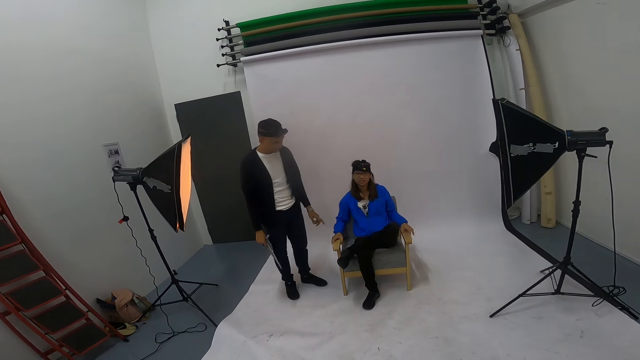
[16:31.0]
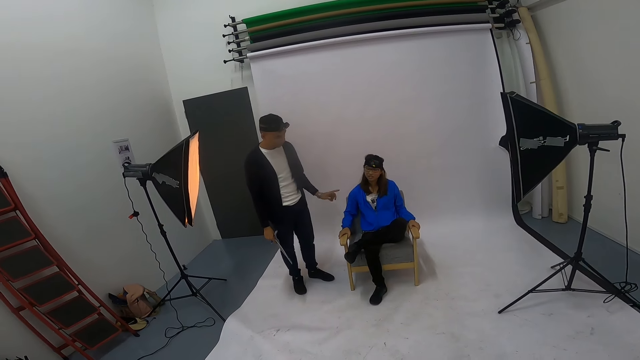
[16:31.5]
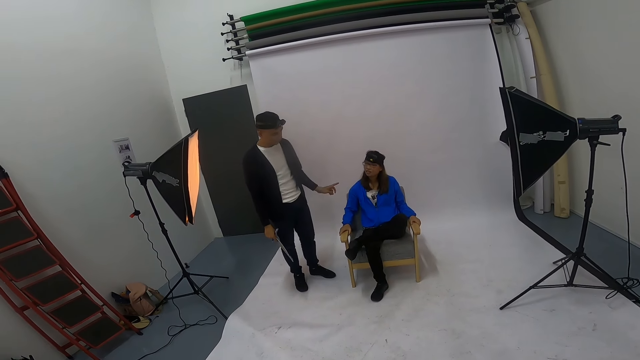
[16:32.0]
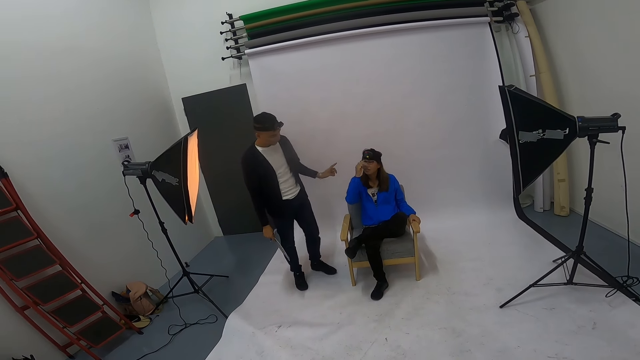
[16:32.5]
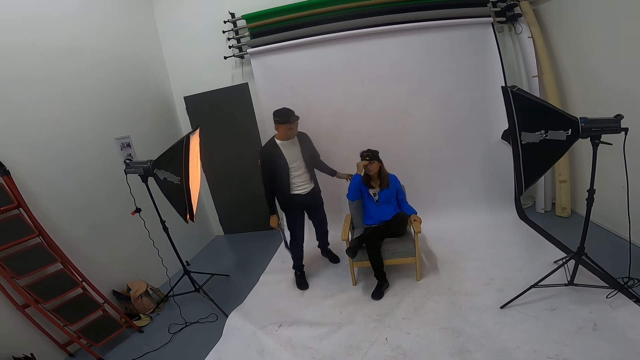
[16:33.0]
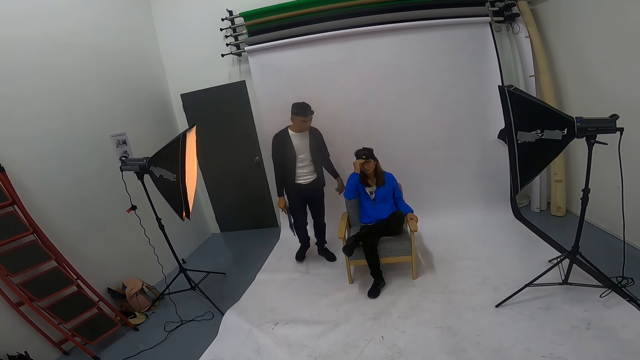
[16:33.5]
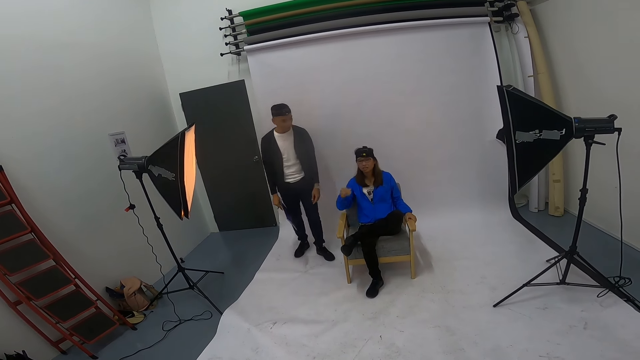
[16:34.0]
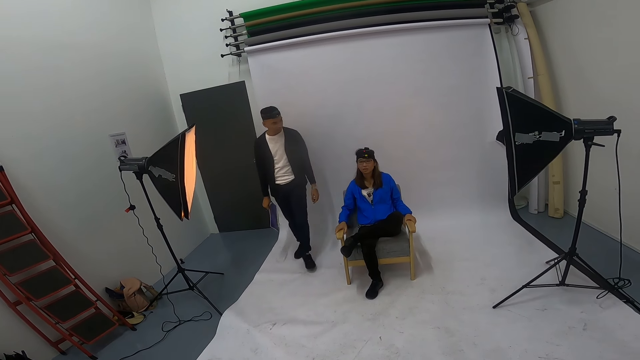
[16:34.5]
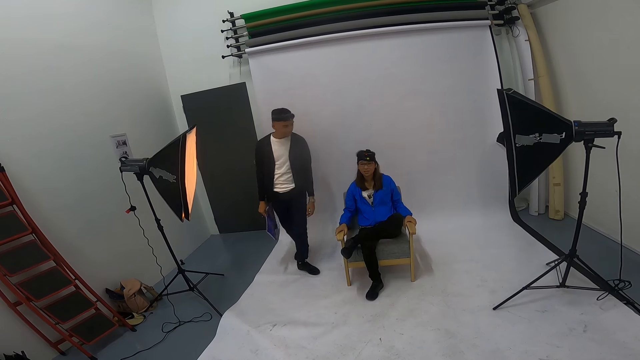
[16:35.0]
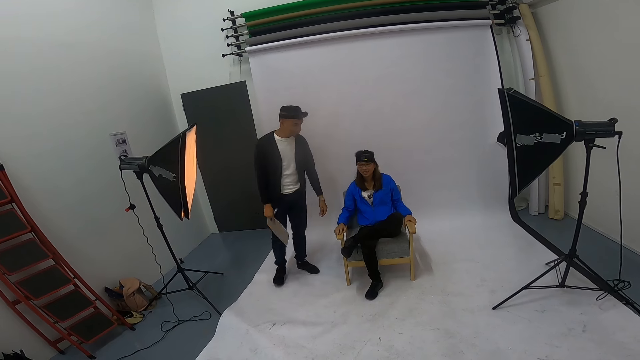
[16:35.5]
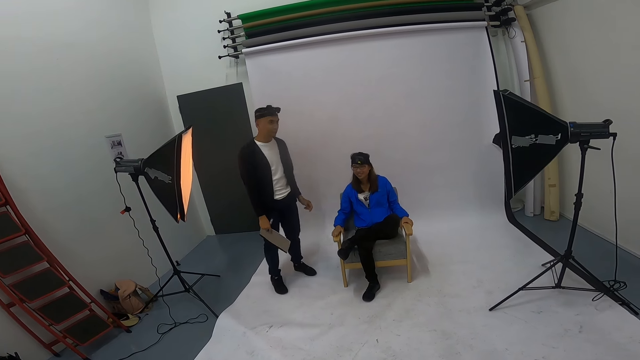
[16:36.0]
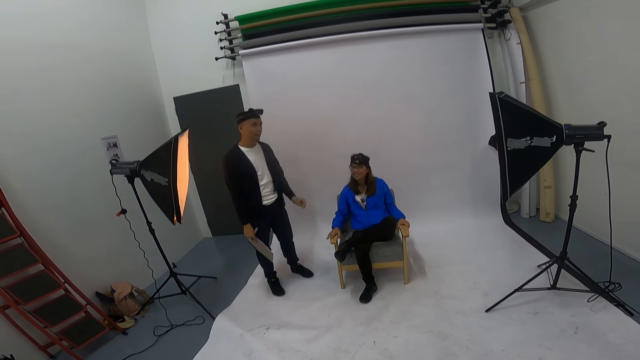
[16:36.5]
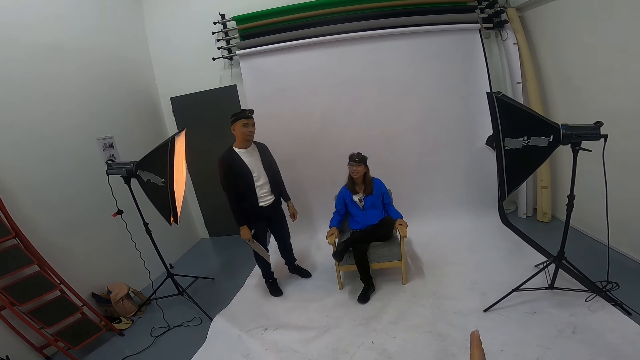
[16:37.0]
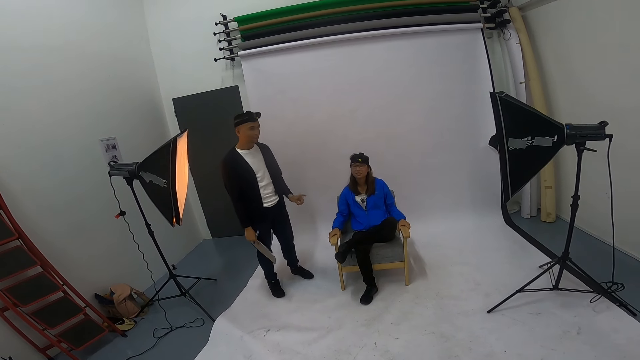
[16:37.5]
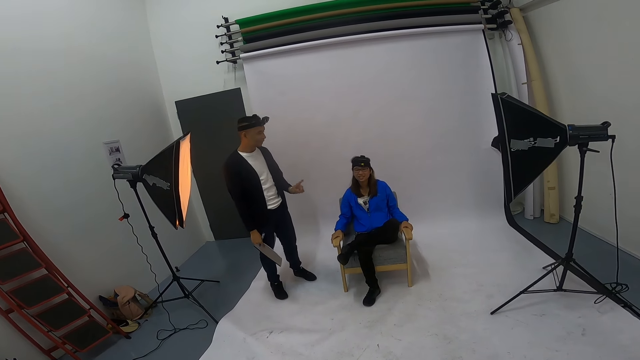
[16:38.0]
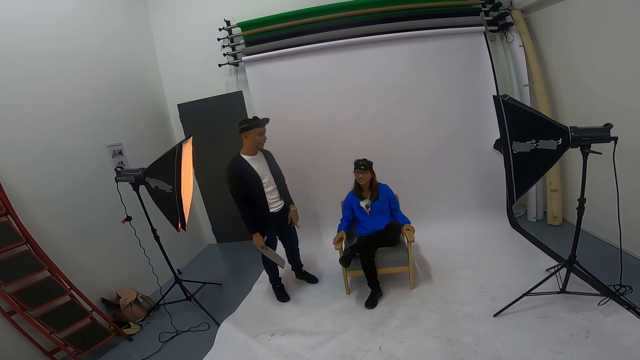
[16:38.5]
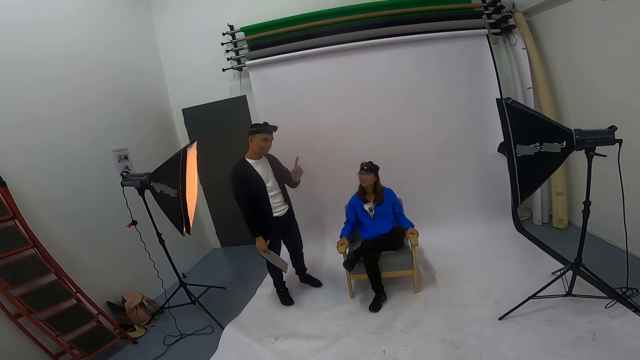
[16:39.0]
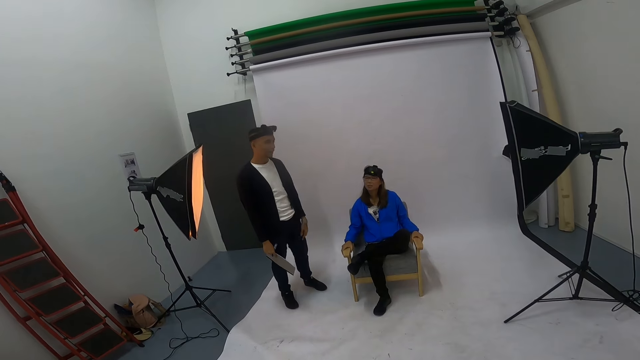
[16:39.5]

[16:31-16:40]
A person adjusts the camera.

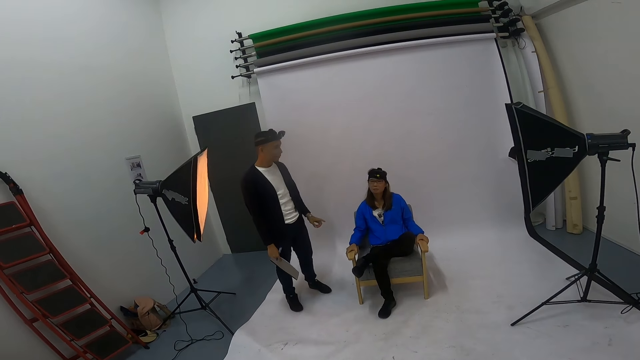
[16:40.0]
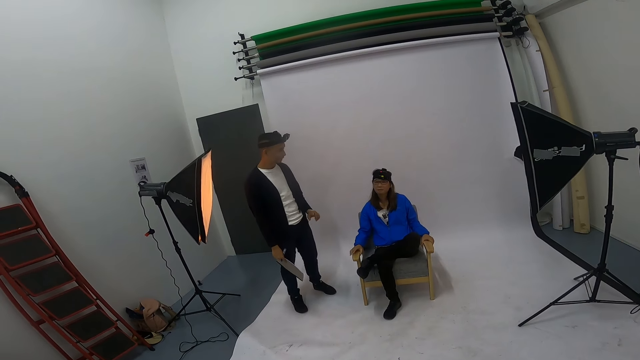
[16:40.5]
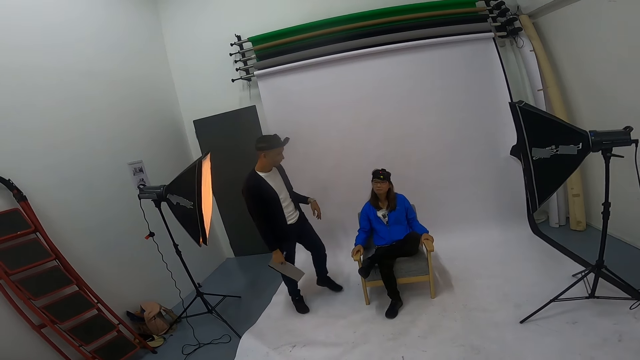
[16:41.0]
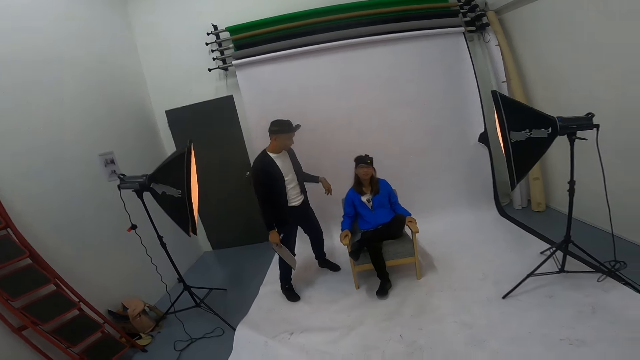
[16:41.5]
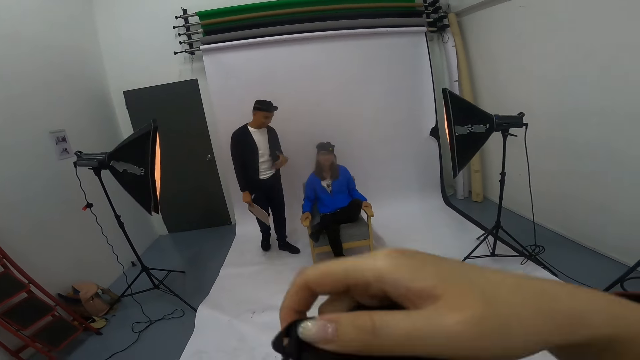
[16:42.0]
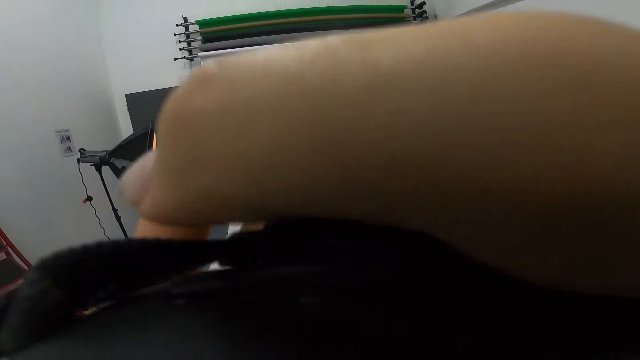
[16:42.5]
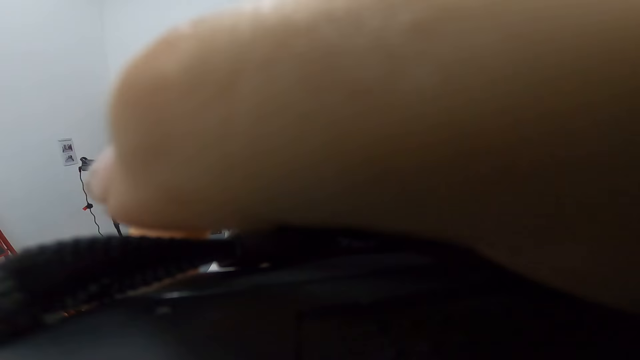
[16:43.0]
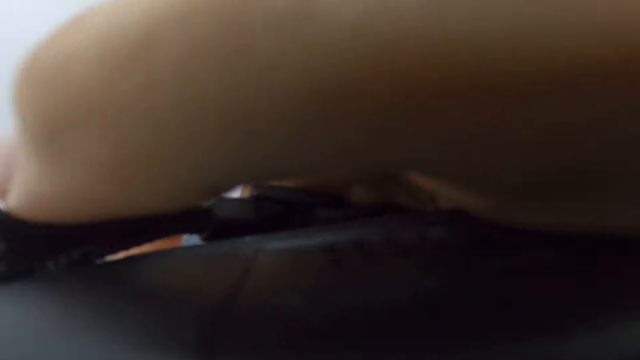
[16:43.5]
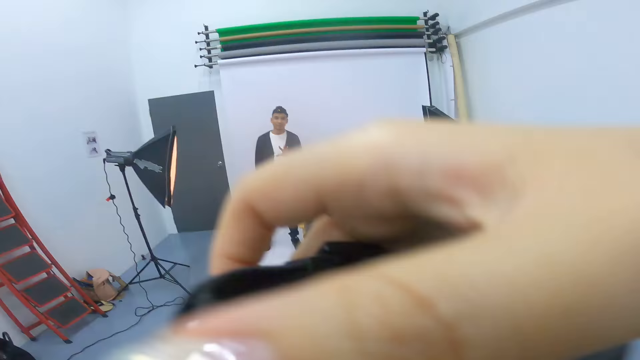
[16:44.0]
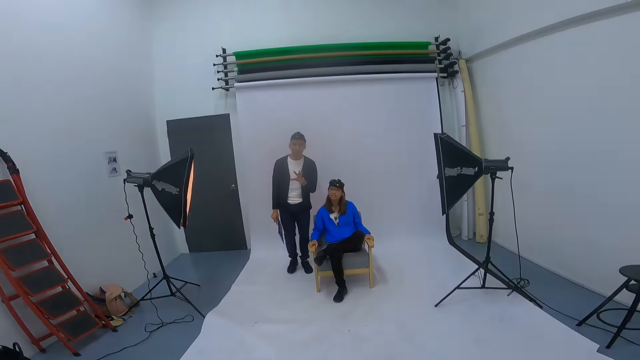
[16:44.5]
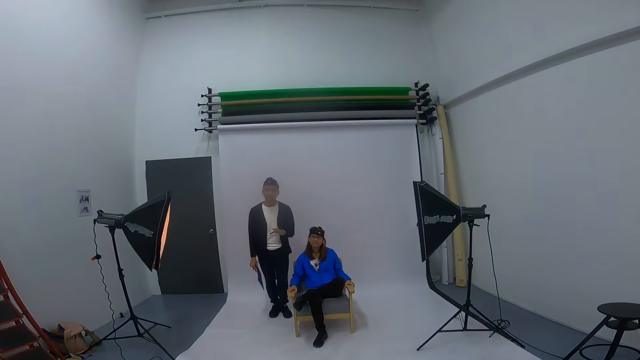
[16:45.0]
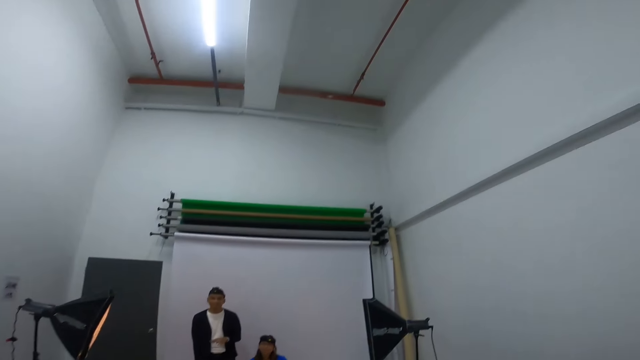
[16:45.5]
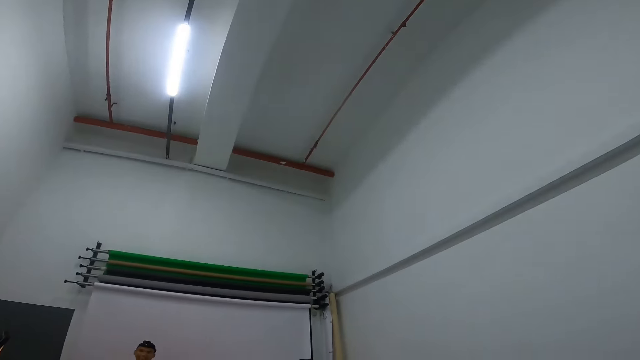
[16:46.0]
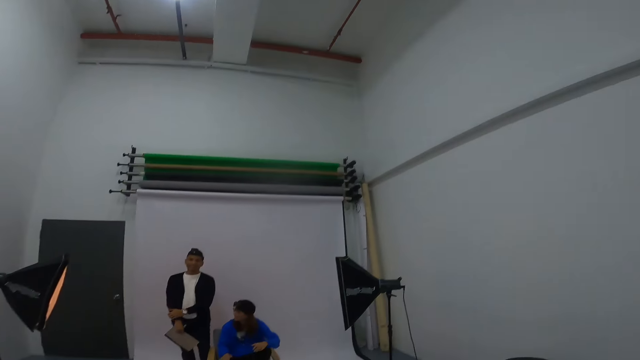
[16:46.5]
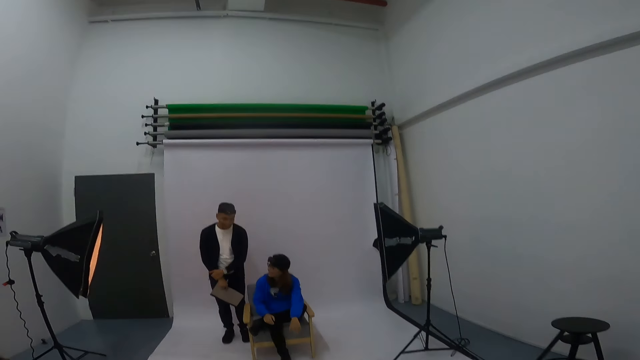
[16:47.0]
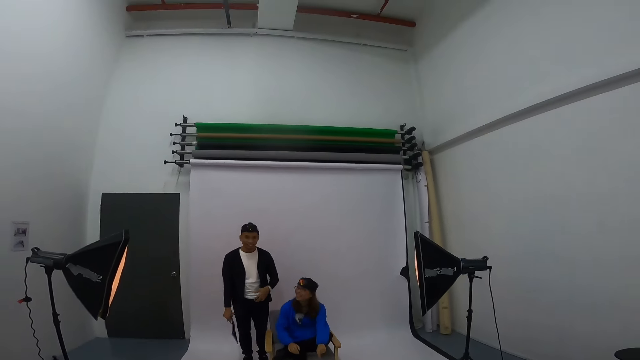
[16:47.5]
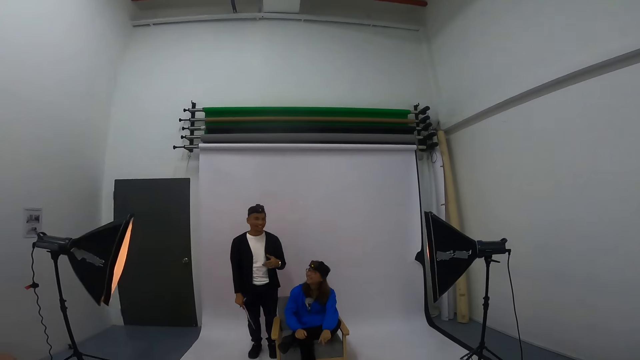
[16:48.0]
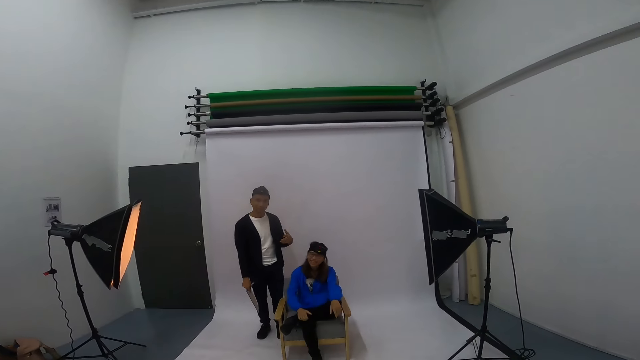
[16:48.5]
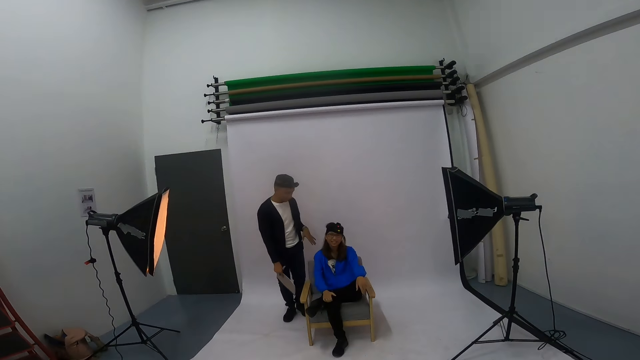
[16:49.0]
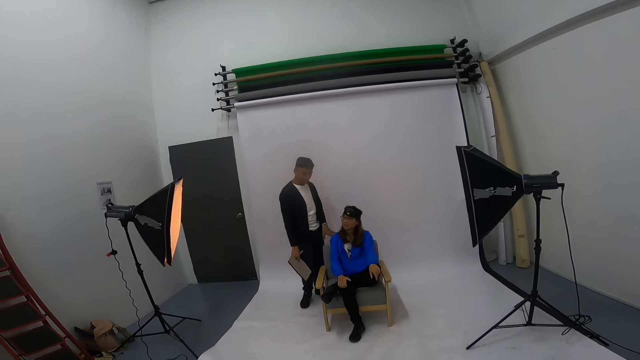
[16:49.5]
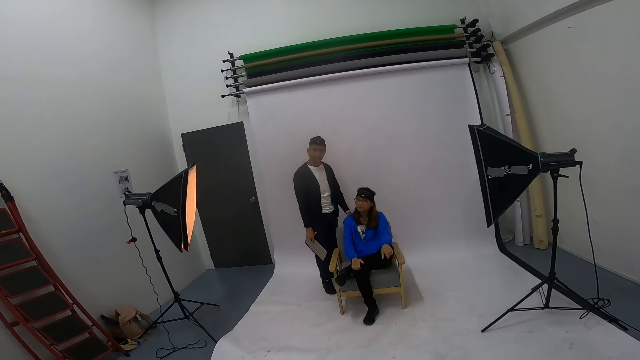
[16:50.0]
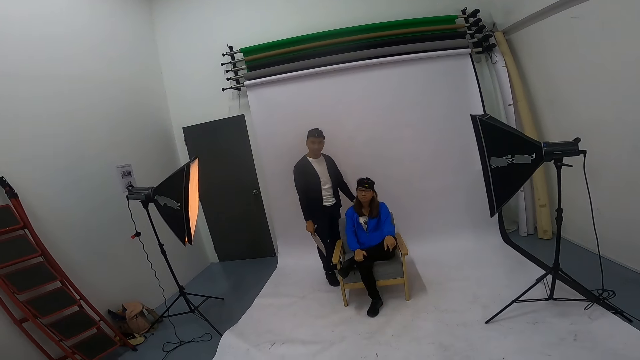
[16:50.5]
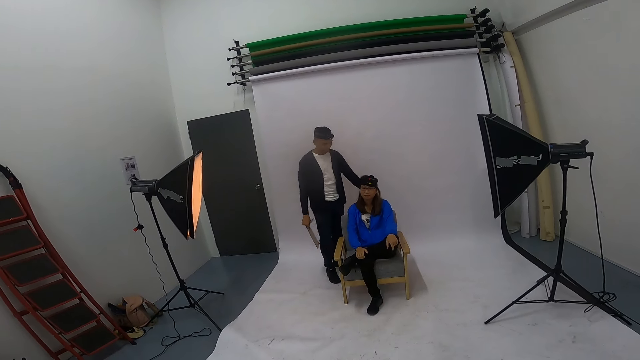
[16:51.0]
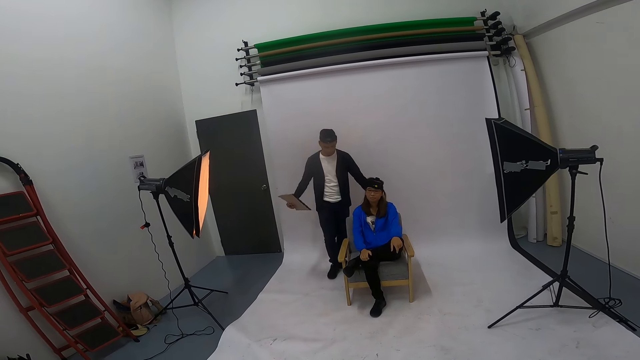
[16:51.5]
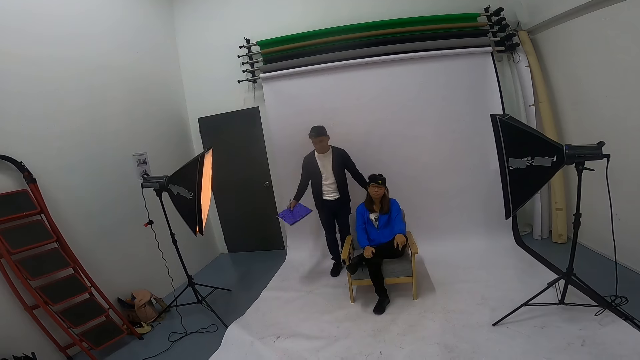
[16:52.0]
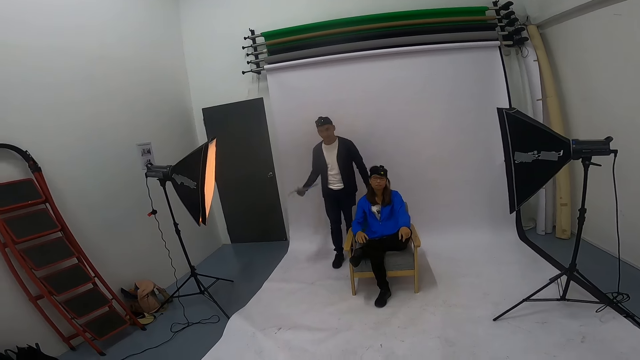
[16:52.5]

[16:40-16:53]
The camera wearer takes a photo shot of a person.
